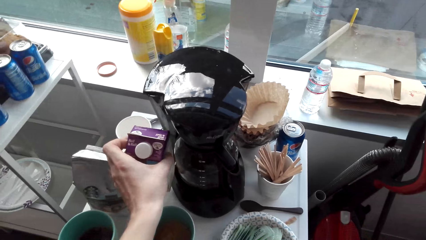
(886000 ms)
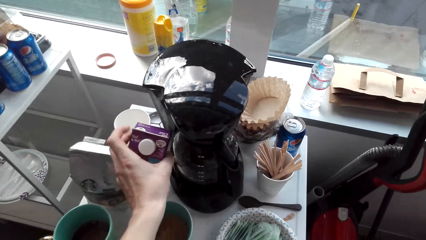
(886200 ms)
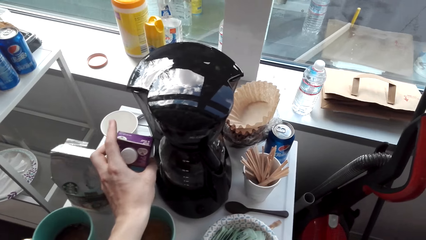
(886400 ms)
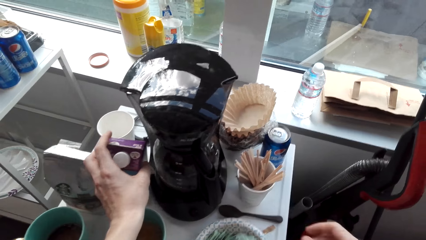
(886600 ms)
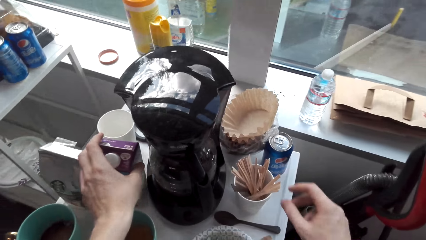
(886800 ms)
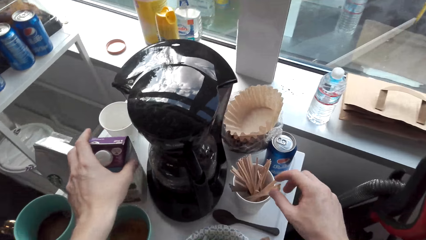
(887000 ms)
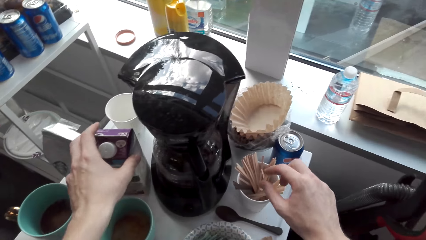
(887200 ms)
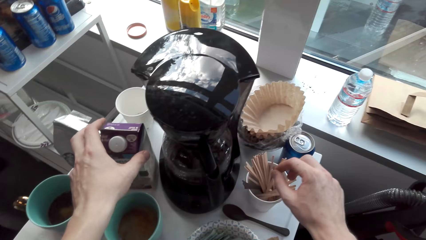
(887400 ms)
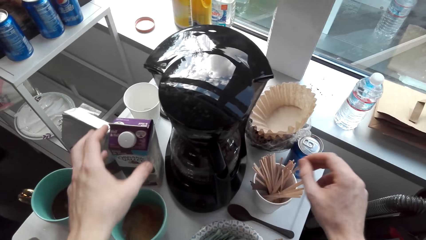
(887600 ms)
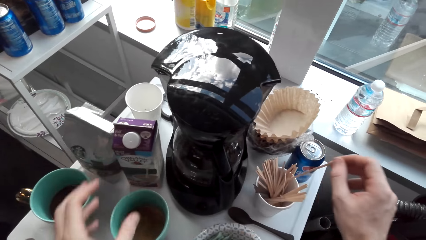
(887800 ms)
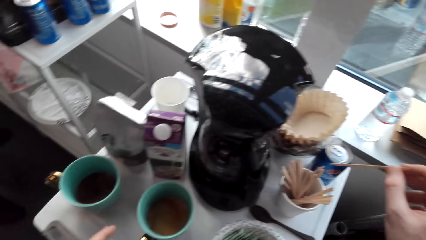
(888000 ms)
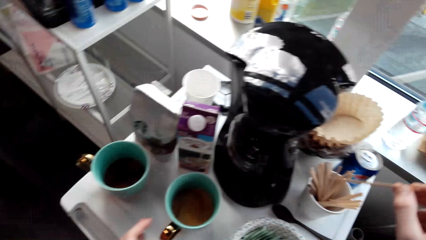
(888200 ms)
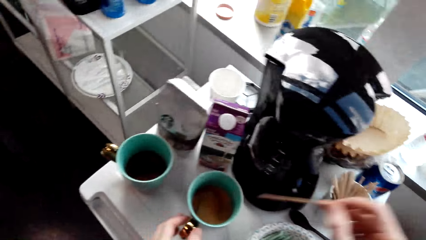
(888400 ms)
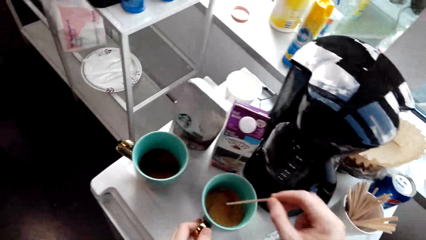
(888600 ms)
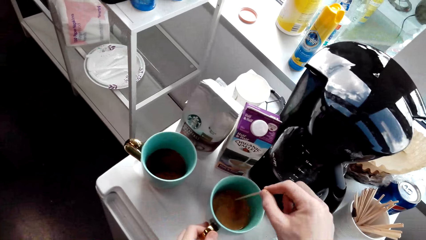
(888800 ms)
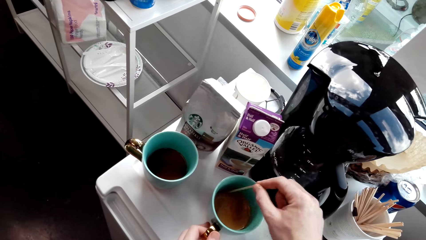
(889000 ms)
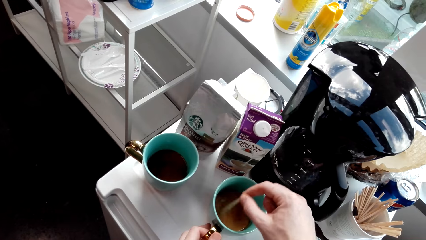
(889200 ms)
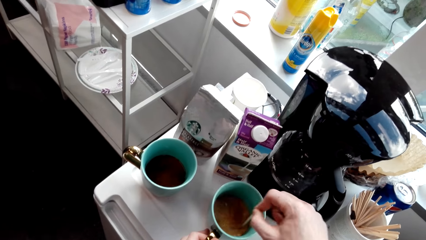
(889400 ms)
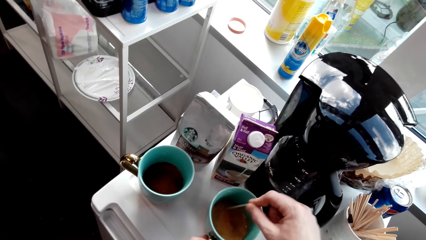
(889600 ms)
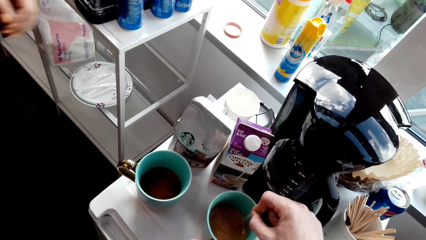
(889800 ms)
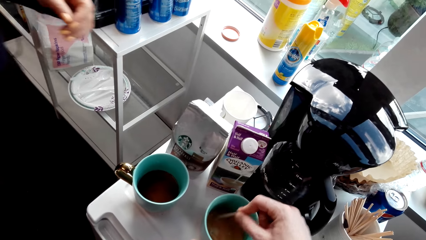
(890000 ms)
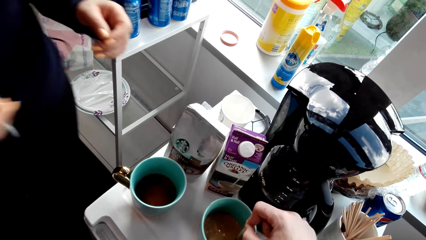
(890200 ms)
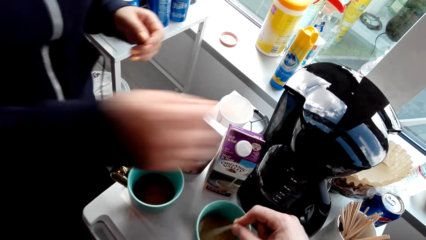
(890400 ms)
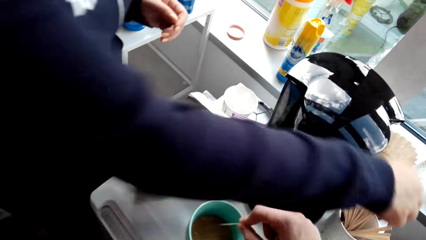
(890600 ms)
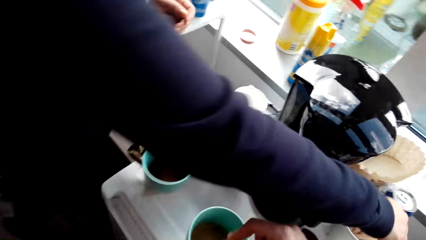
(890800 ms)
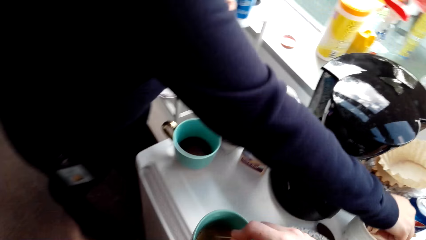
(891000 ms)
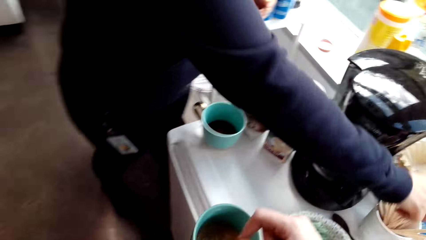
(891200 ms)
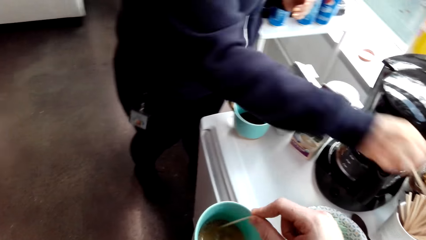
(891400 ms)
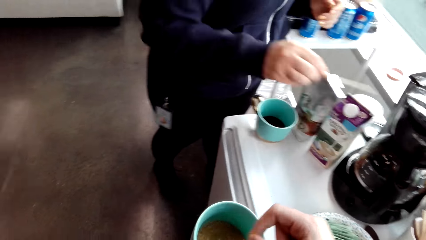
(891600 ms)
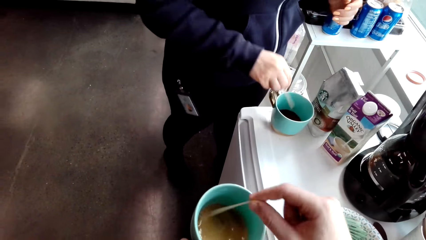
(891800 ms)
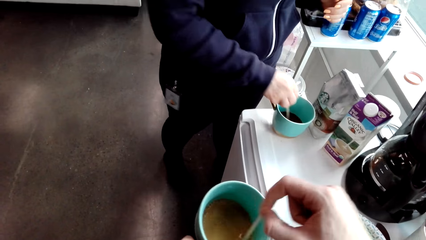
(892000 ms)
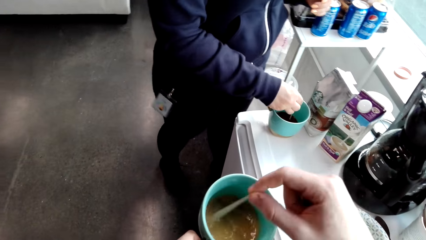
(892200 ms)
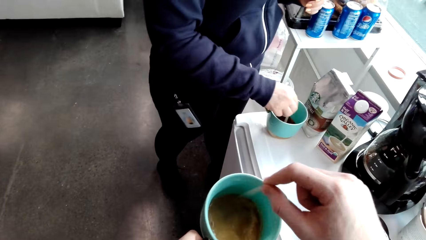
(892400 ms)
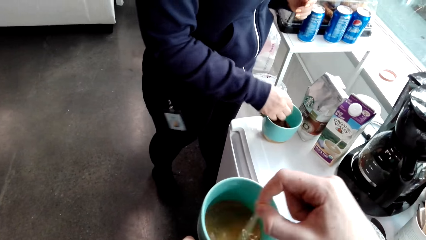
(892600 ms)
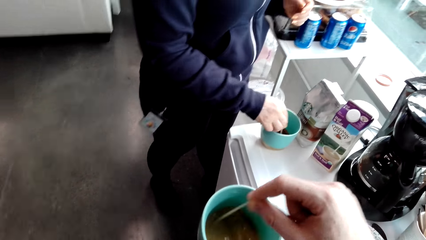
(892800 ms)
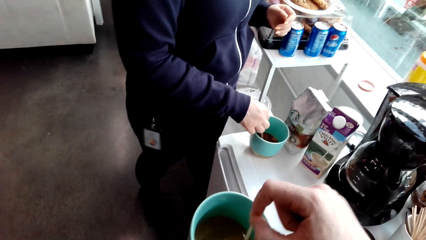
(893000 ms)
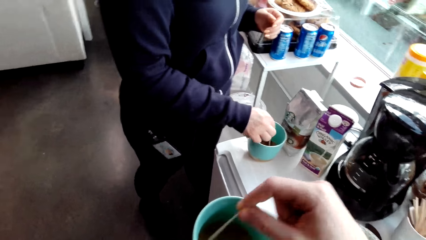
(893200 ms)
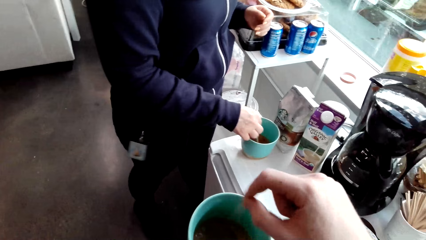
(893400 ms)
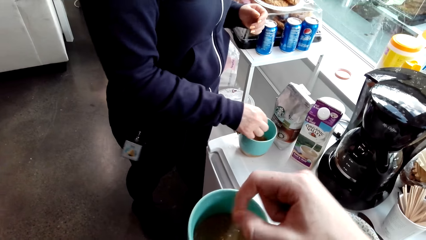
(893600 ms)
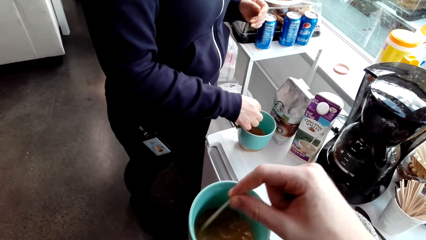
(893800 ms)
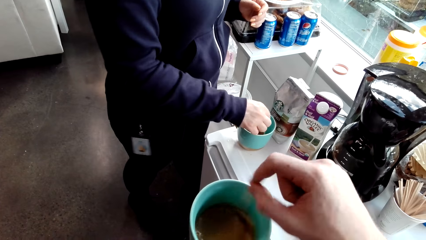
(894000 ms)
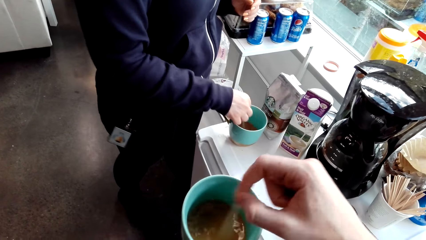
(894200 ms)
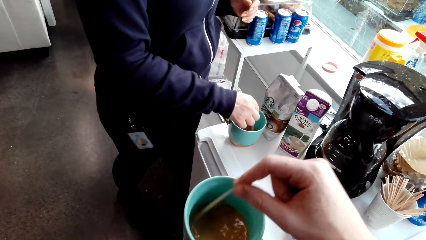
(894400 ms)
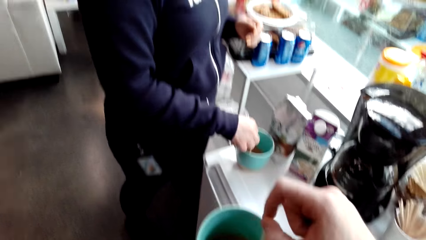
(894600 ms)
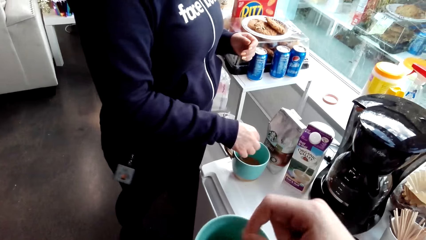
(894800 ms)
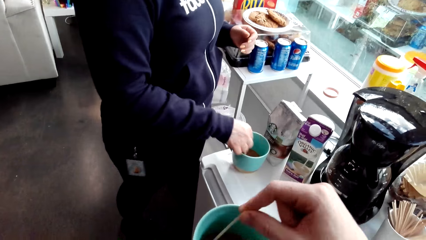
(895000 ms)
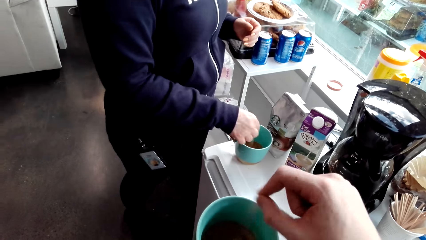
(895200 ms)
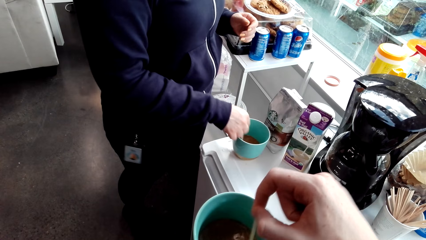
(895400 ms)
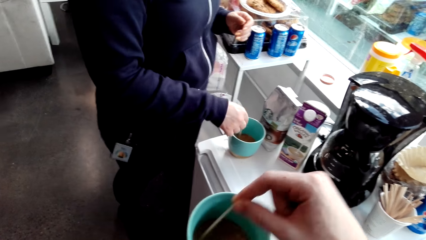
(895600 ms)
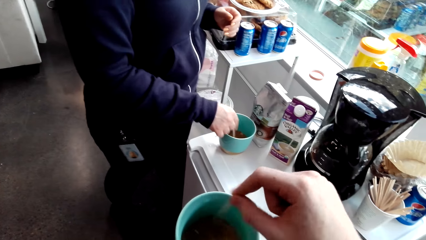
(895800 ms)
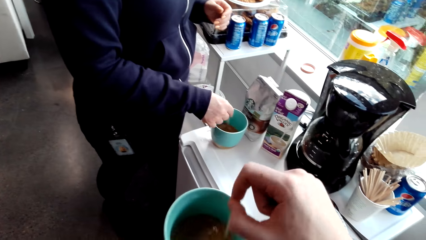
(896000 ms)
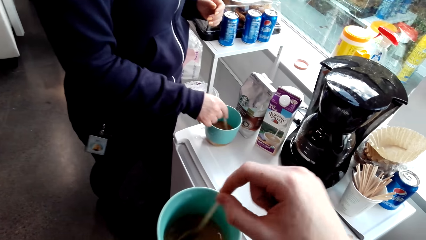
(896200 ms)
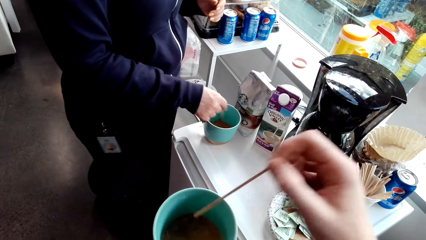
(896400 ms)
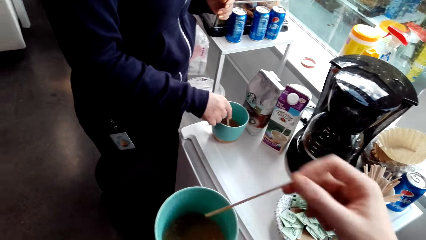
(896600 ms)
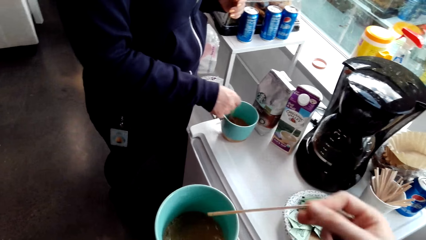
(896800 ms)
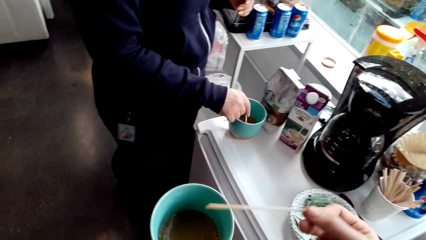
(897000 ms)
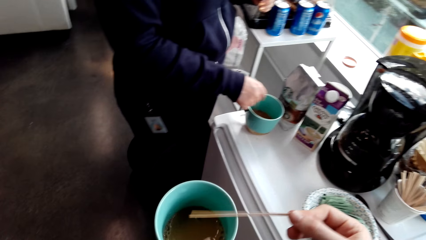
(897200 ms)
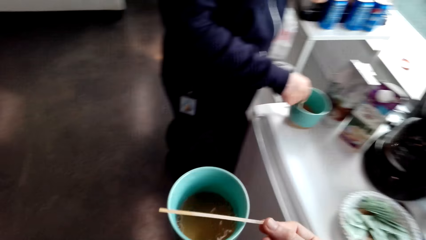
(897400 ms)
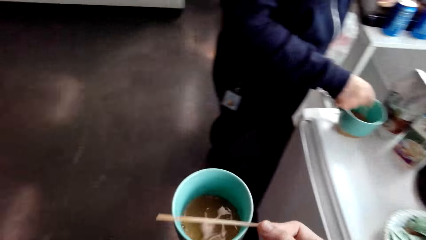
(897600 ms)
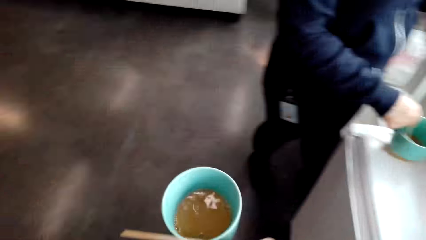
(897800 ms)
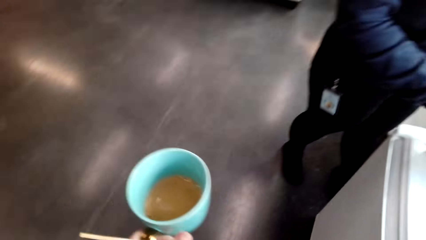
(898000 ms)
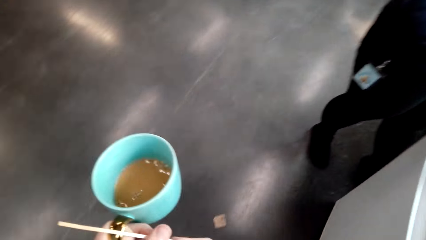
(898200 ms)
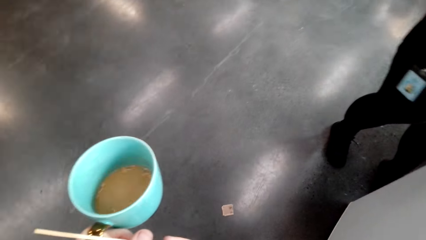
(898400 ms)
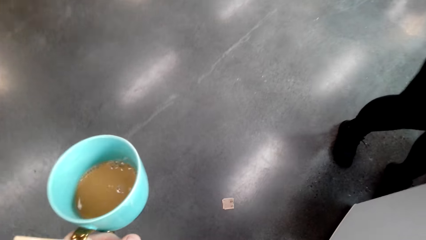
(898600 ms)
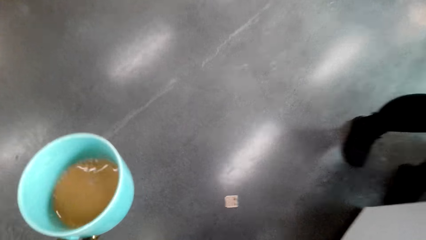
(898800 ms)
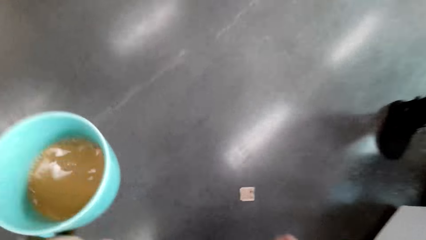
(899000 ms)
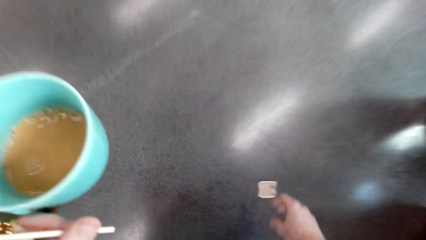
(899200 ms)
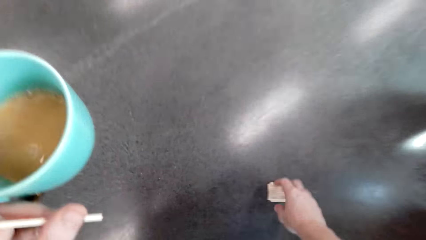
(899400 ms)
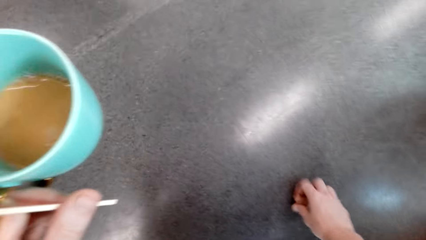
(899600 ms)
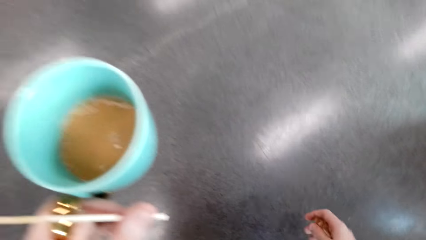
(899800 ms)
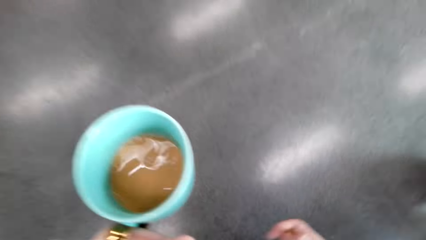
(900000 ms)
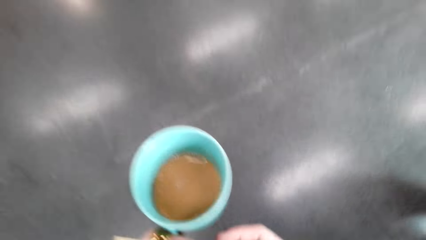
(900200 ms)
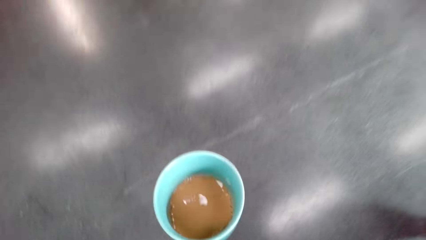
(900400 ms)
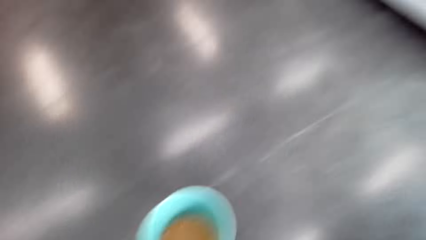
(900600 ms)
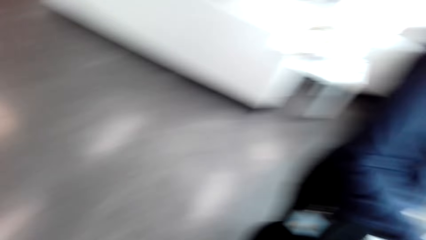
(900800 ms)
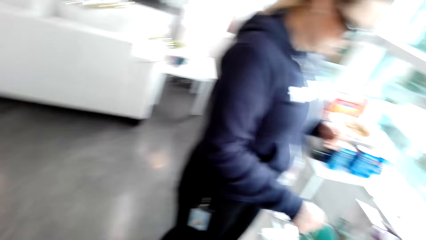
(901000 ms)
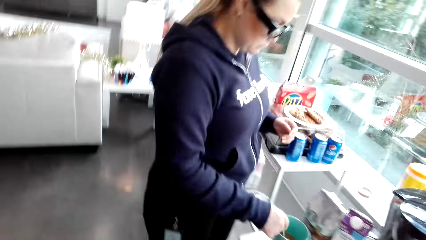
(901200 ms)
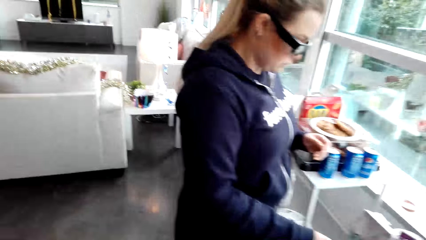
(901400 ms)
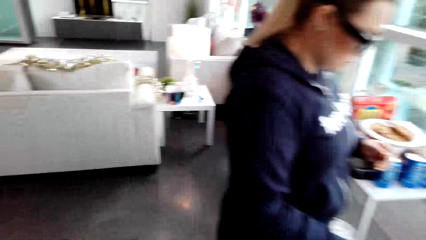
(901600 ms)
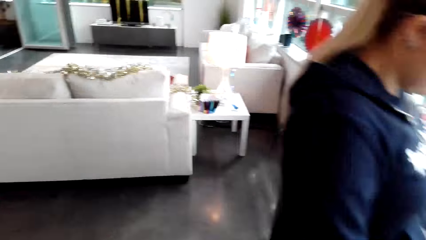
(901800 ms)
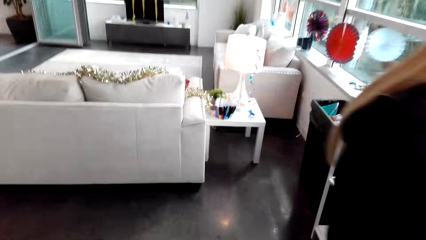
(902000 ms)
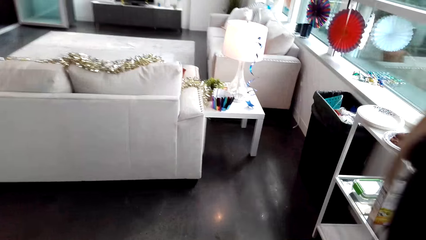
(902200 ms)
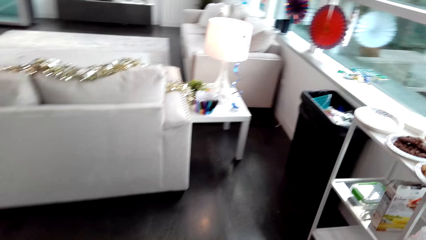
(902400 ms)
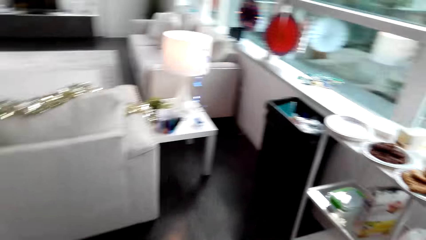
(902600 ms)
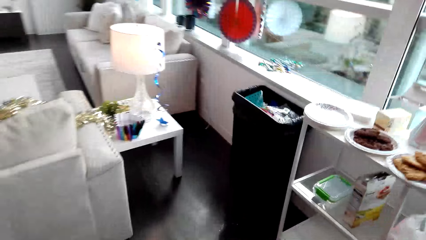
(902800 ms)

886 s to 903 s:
The camera wearer puts the box of coffee on the table with the left hand. They pick a stir stick with the right hand and stir the coffee with the right hand. The woman picks a stir stick with the right hand. The camera wearer talks to the woman. The woman stirs the coffee with the right hand. The camera wearer stops stirring the coffee. They pick up dirt on the floor with the right hand. They walk and look around.
